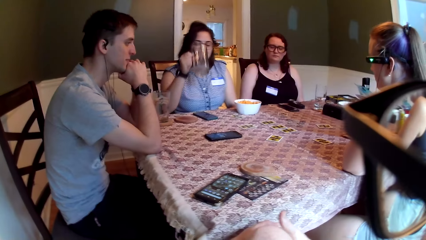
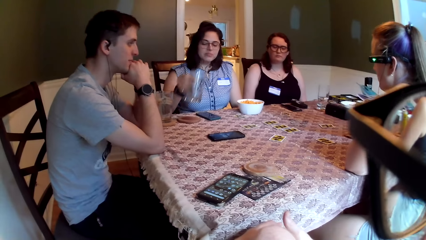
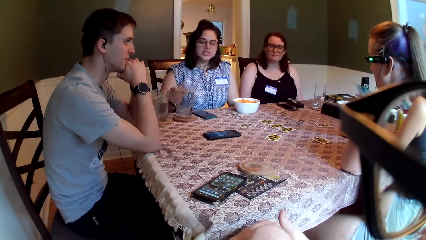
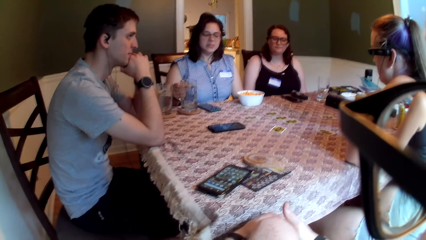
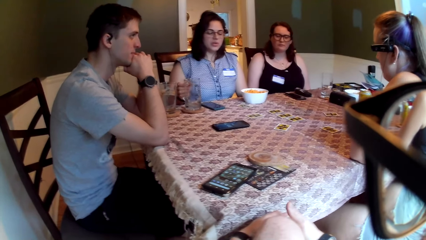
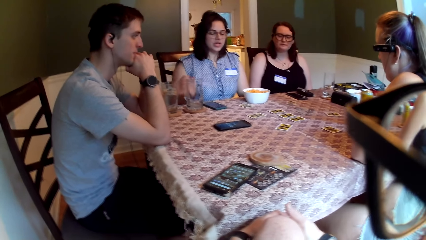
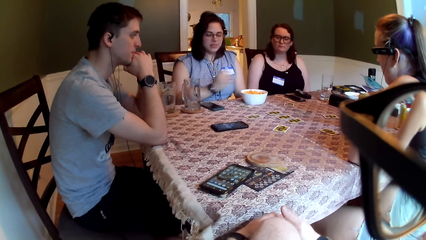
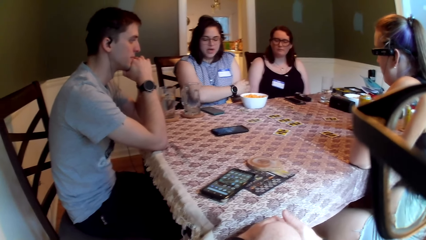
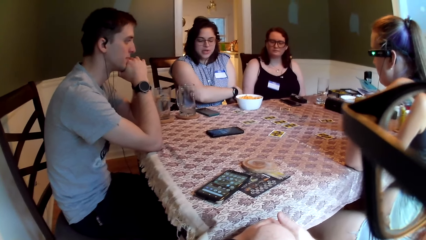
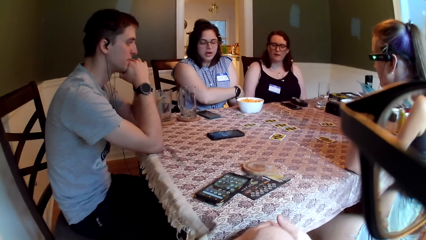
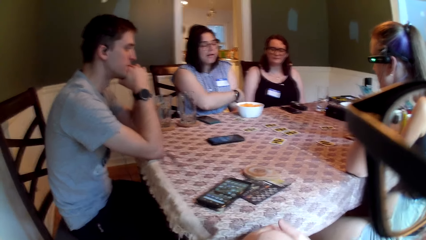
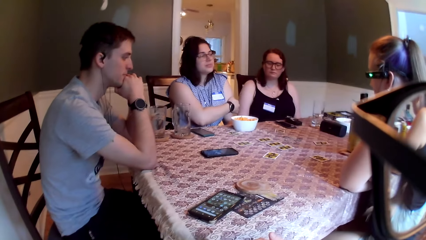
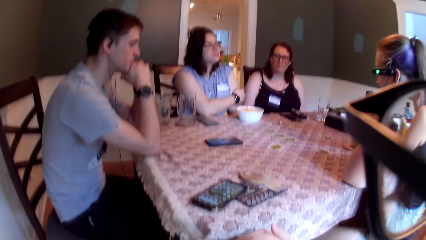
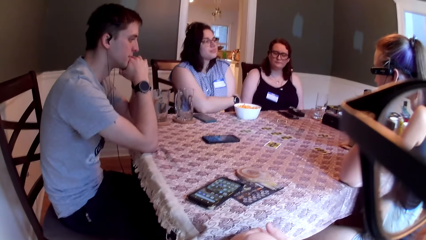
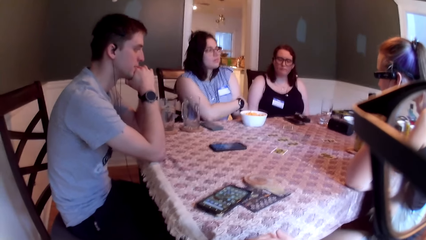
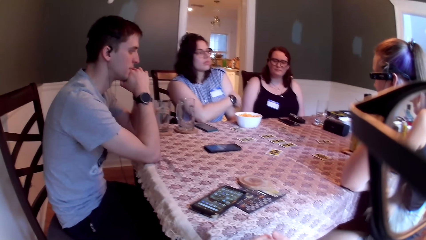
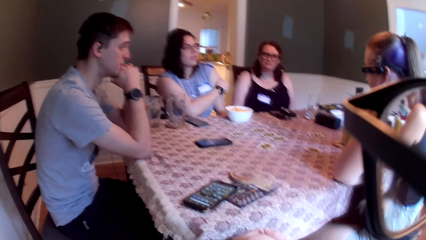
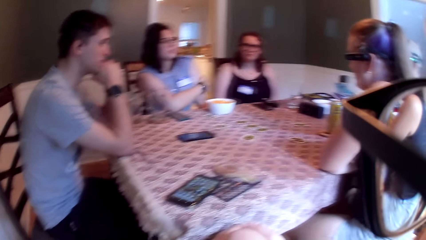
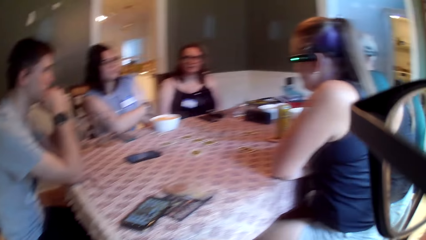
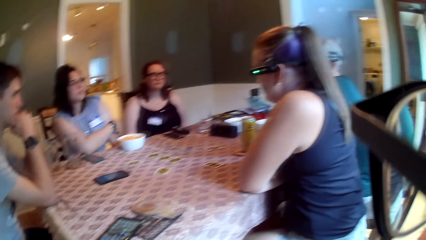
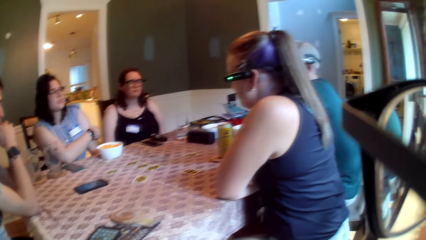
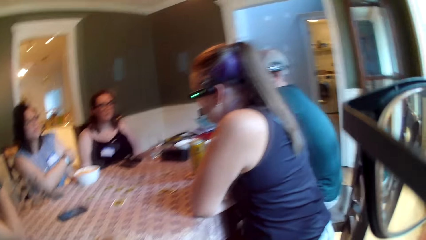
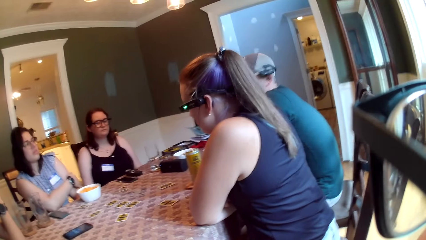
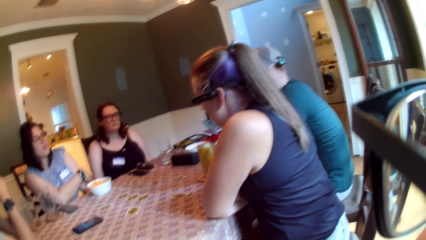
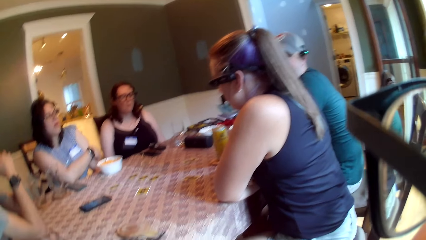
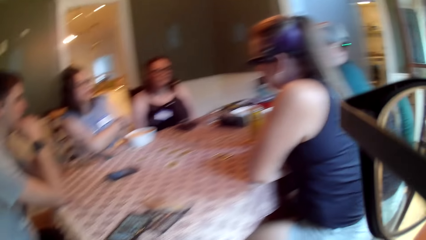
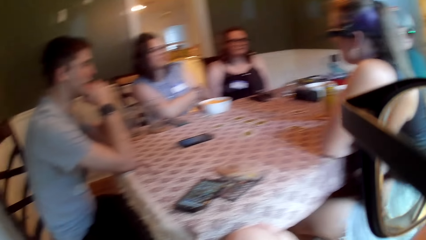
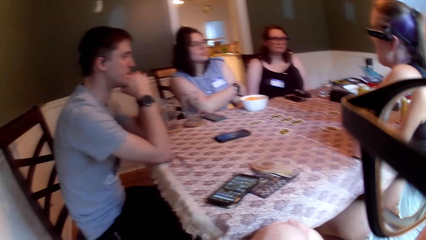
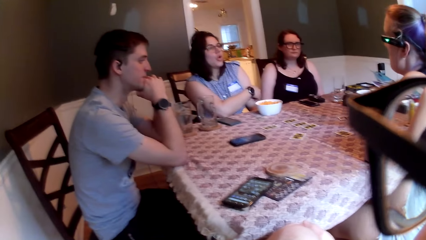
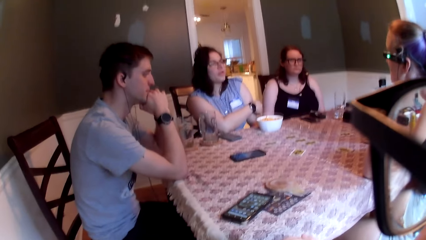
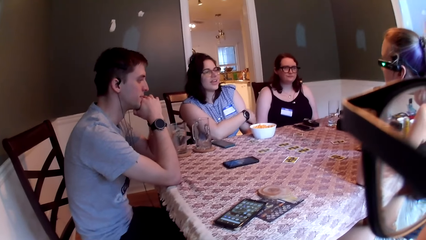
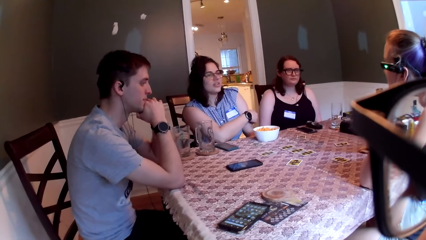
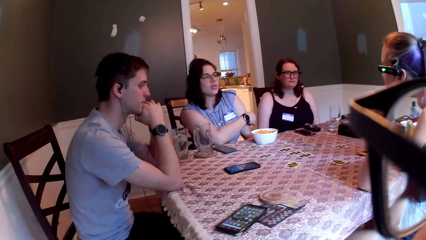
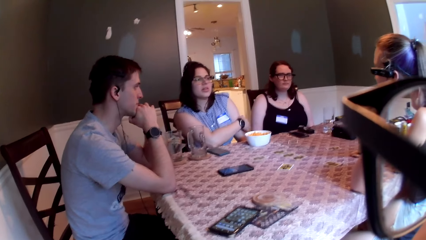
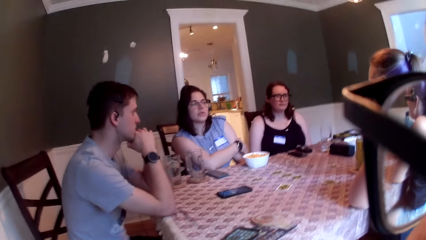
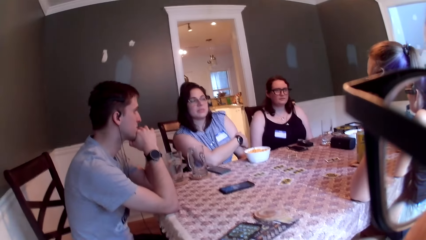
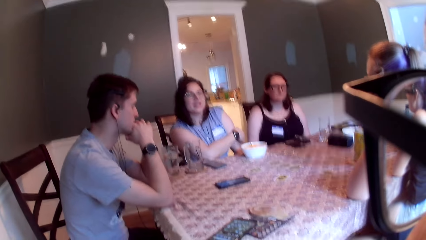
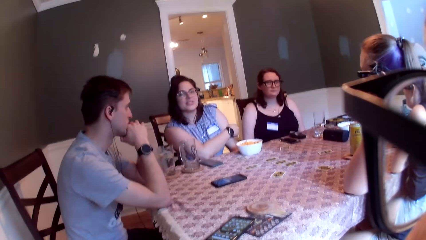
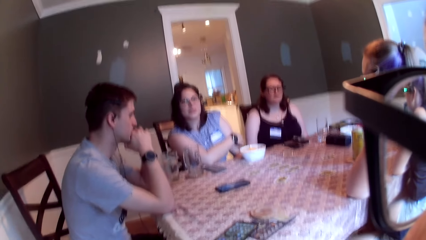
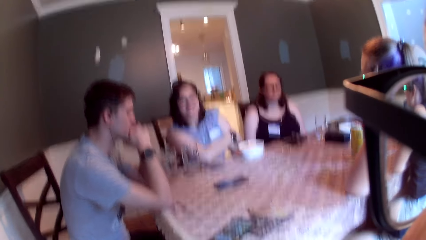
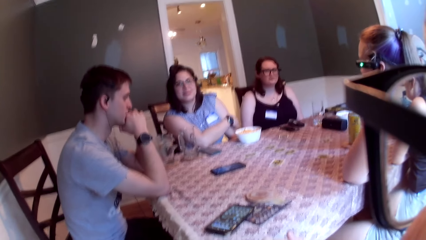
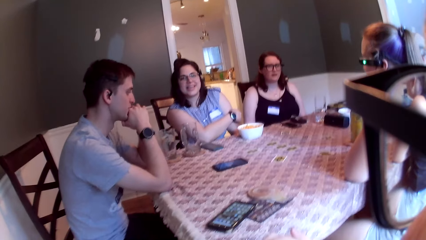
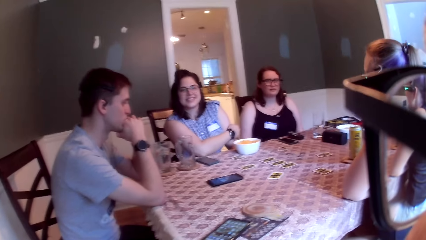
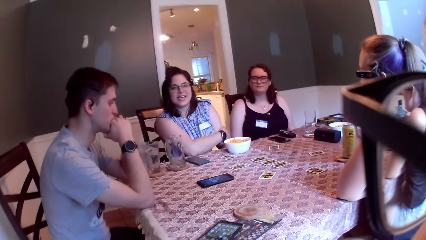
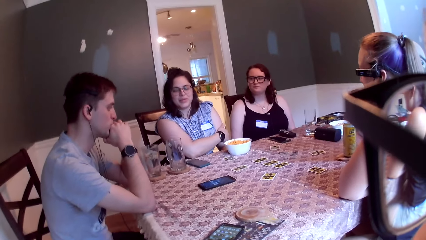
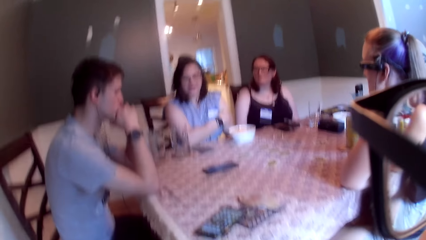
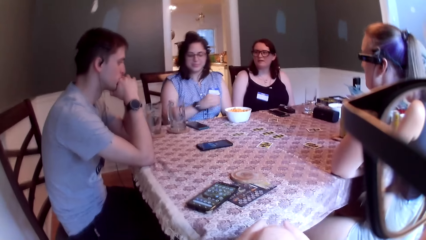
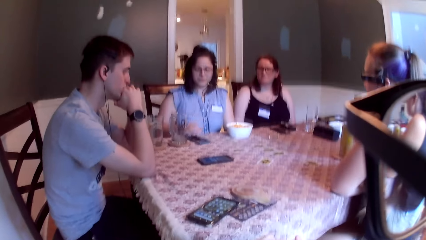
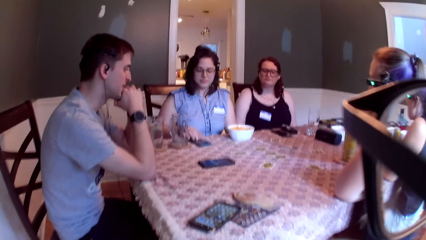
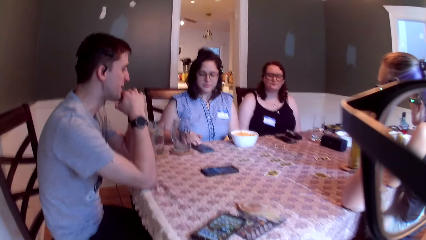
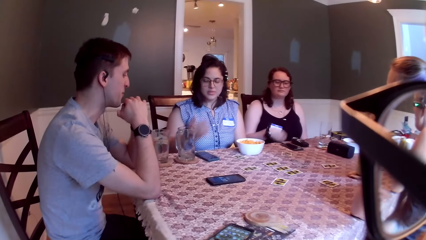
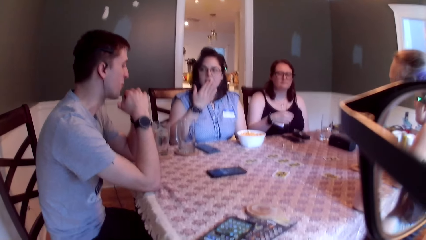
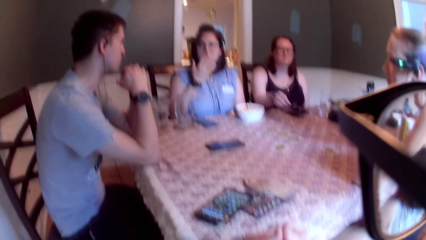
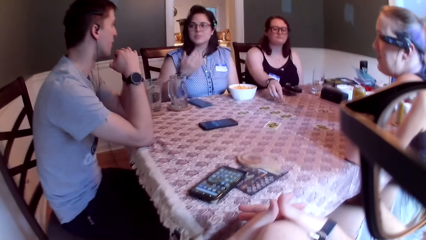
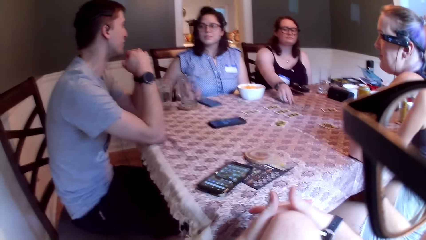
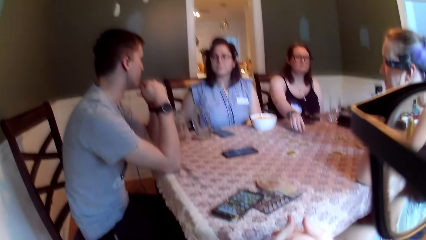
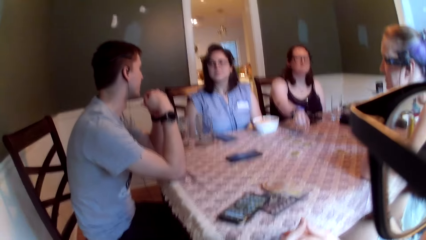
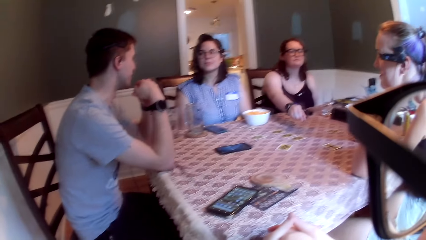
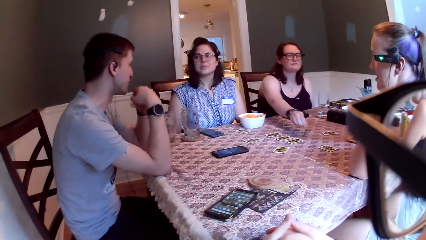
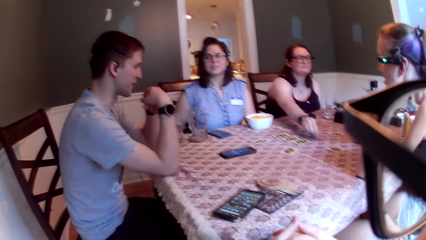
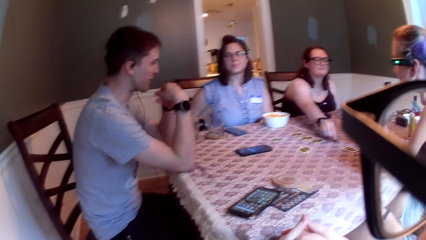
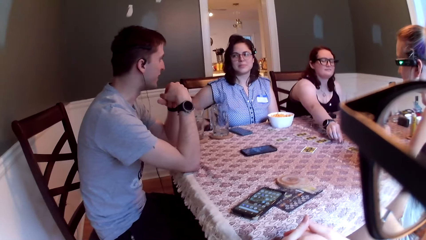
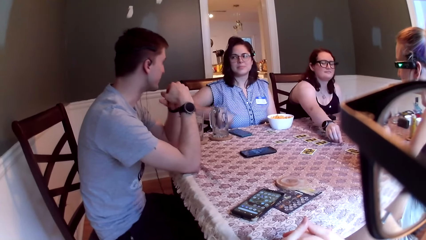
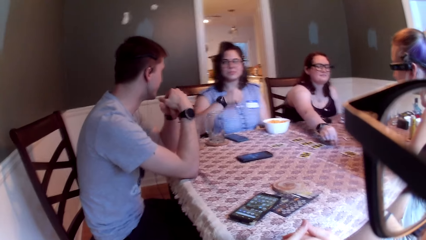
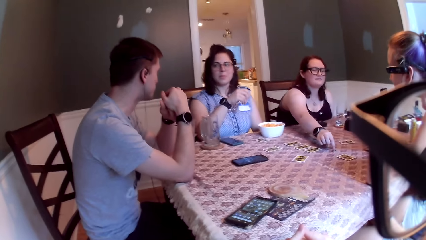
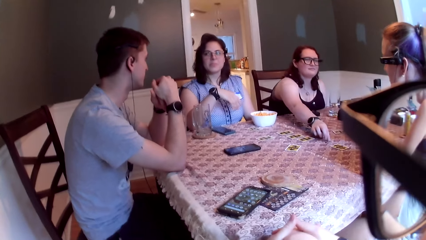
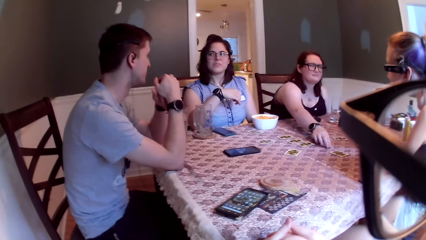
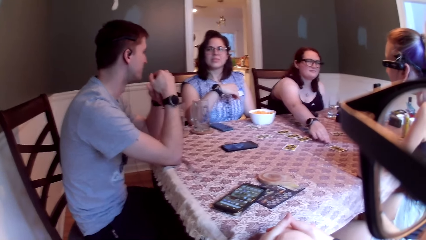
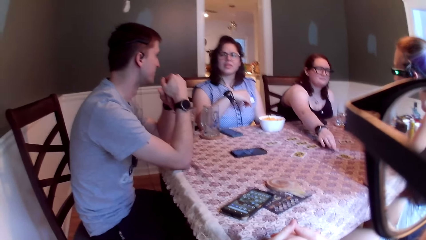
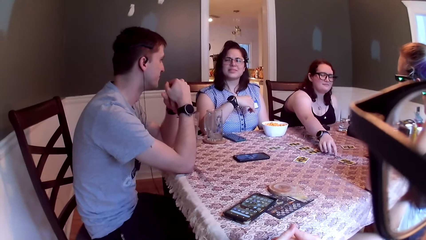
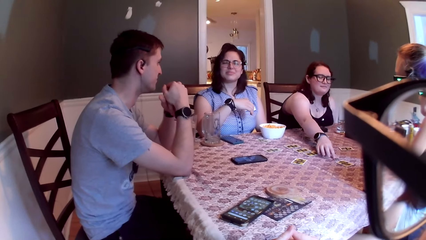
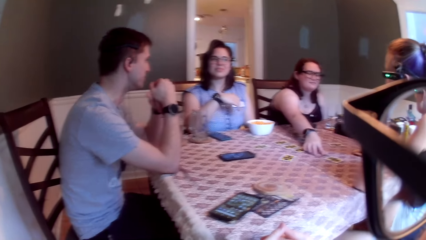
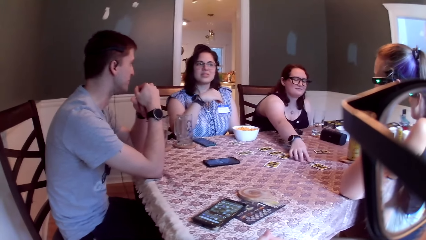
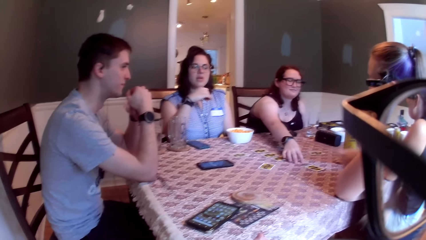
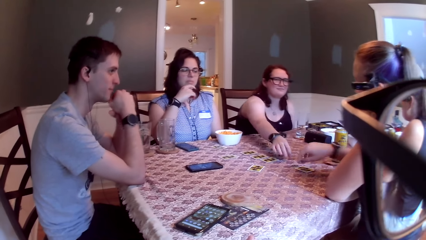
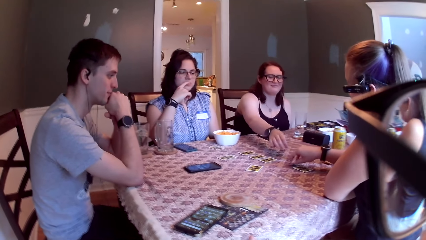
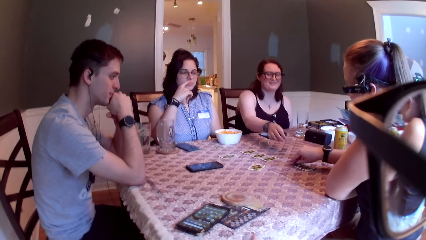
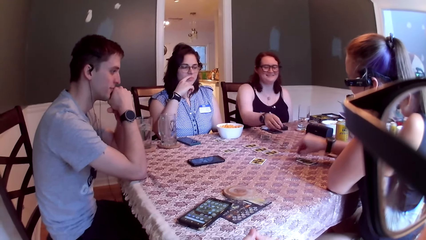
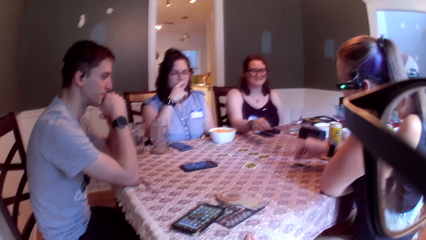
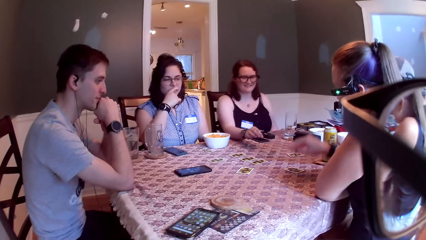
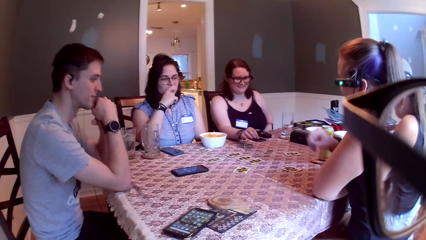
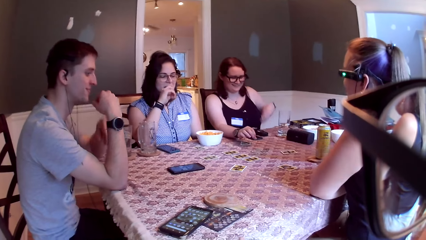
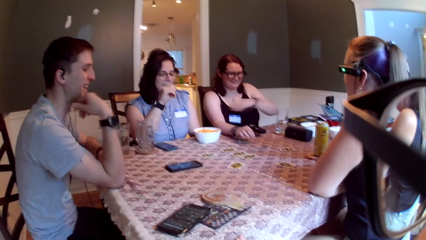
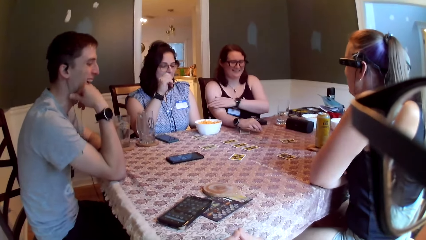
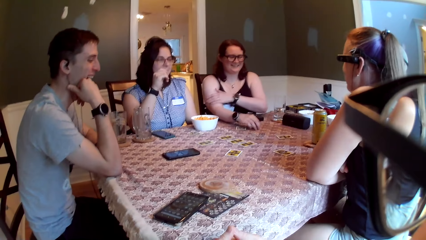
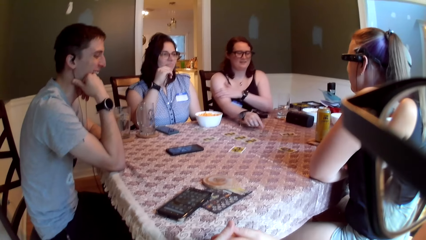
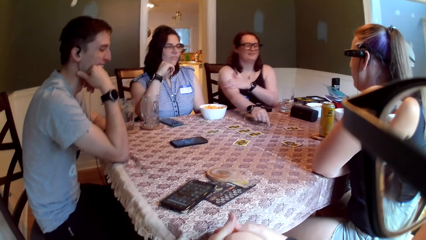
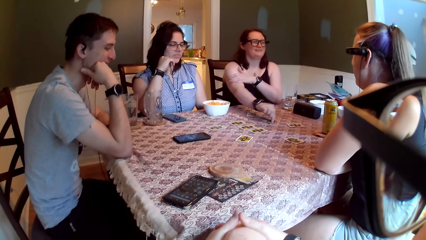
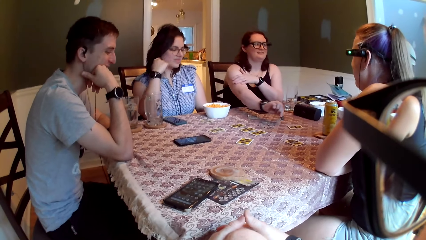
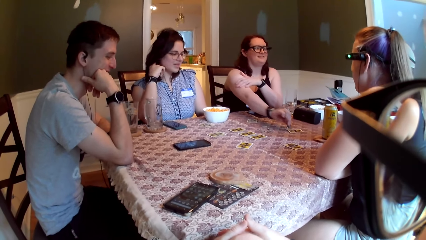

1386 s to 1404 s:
A woman drops the cup on the table with her right hand and speaks to a group of people on the table. A man speaks to a group of people on the table. The woman speaks to a group of people on the table. She touches a phone on the table with her right hand. Another man speaks to a group of people on the table. The first woman touches her mouth with her right hand. Another woman picks a coin on the table with her right hand and drops the coin on the table with her right hand. A third woman speaks to a group of people on the table, picks a coin on the table with her right hand, and drops the coin on the table with her right hand. The second woman picks a coin on the table with her right hand.
